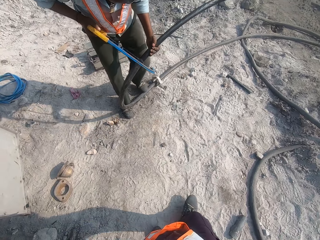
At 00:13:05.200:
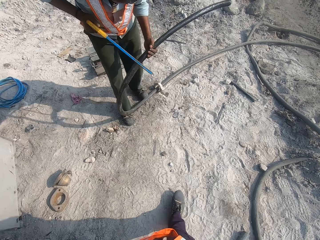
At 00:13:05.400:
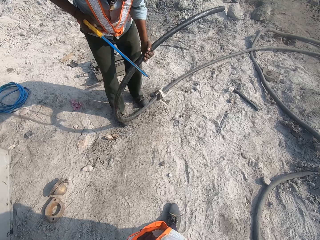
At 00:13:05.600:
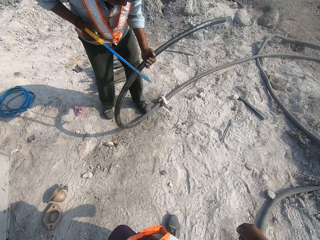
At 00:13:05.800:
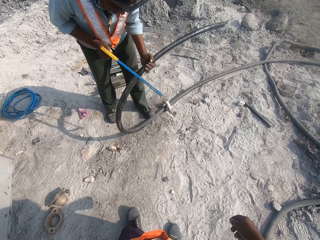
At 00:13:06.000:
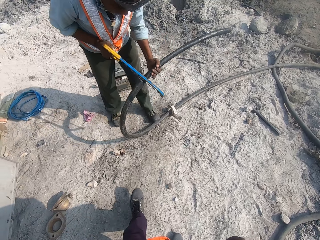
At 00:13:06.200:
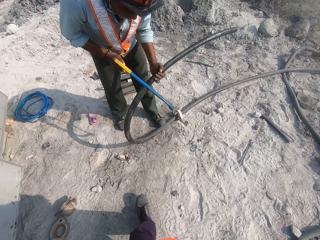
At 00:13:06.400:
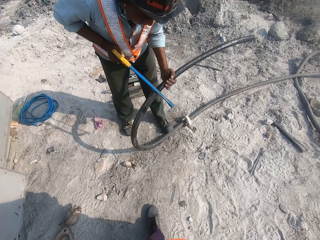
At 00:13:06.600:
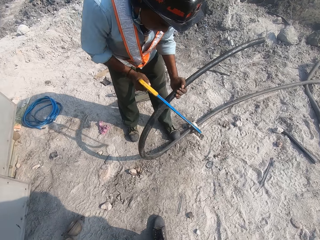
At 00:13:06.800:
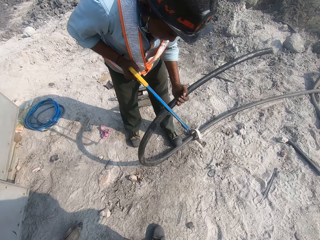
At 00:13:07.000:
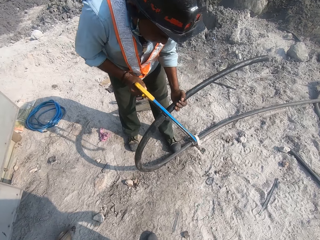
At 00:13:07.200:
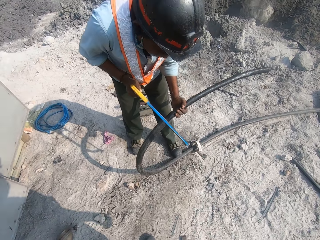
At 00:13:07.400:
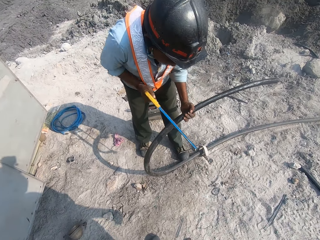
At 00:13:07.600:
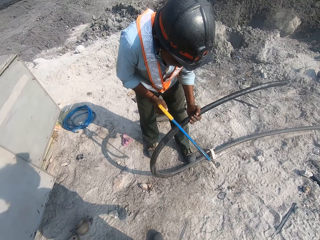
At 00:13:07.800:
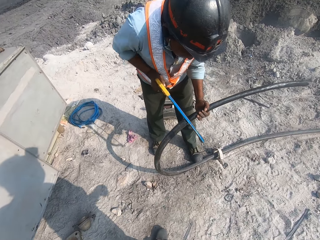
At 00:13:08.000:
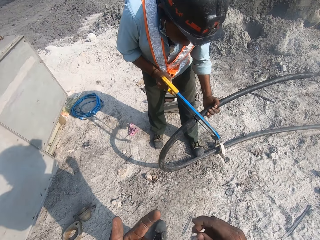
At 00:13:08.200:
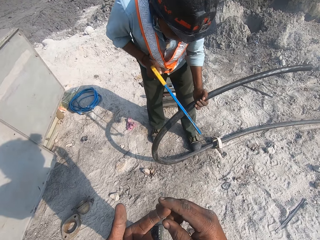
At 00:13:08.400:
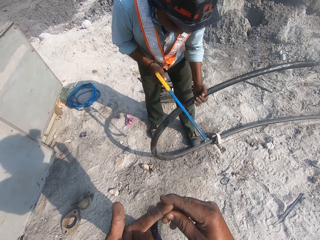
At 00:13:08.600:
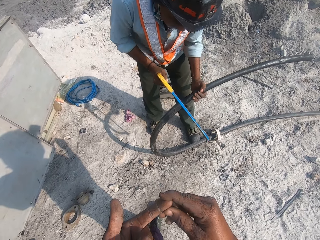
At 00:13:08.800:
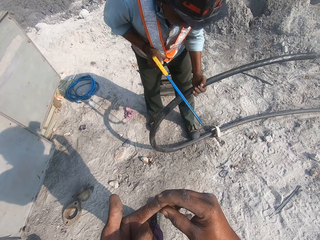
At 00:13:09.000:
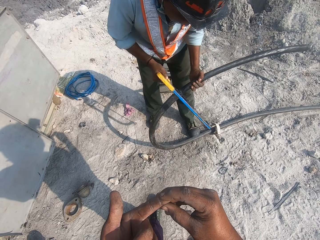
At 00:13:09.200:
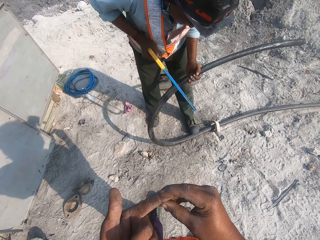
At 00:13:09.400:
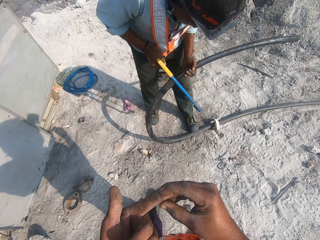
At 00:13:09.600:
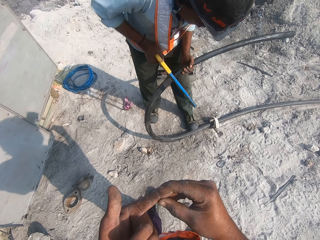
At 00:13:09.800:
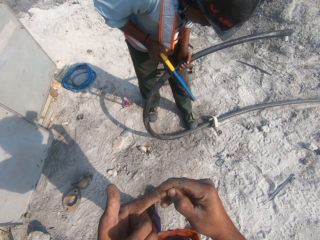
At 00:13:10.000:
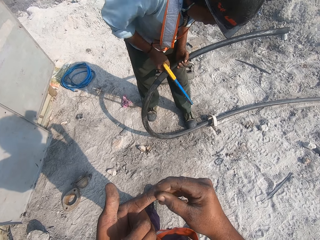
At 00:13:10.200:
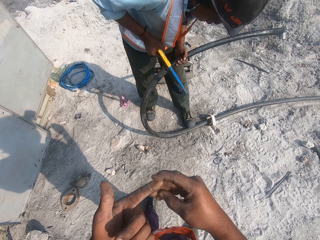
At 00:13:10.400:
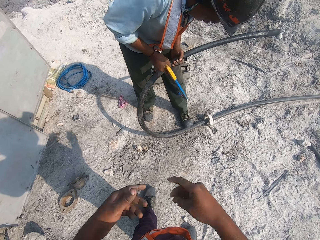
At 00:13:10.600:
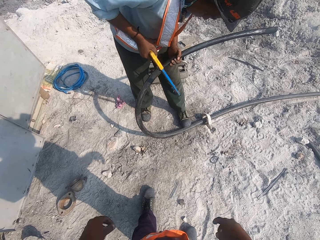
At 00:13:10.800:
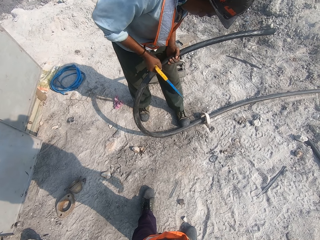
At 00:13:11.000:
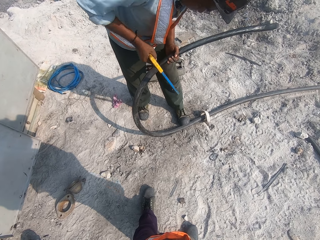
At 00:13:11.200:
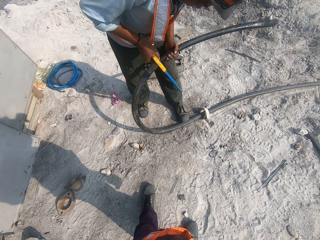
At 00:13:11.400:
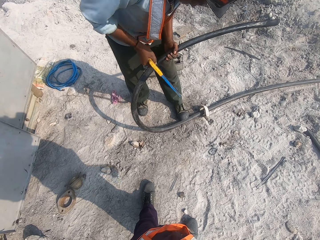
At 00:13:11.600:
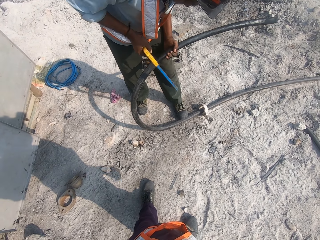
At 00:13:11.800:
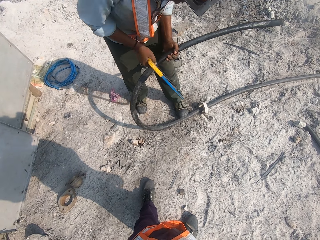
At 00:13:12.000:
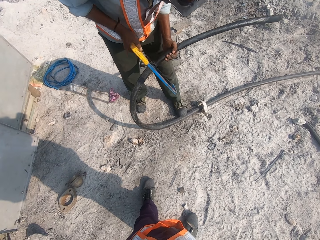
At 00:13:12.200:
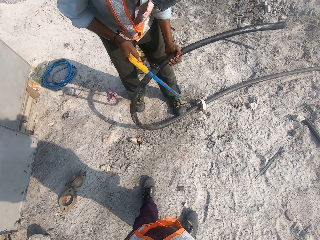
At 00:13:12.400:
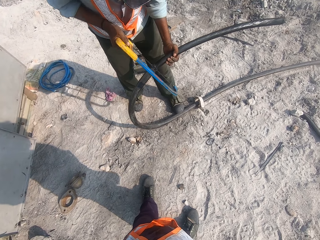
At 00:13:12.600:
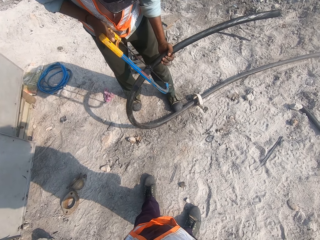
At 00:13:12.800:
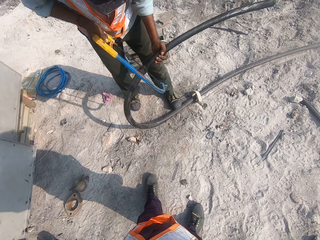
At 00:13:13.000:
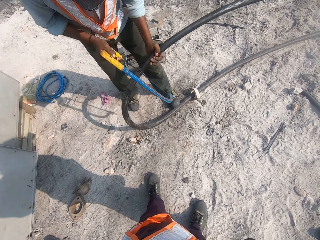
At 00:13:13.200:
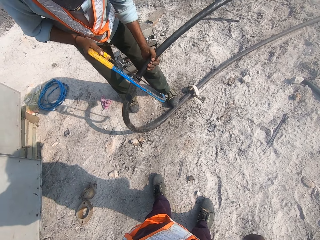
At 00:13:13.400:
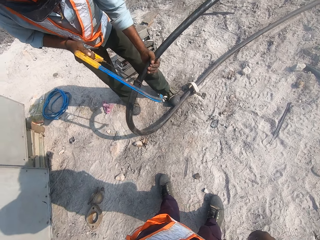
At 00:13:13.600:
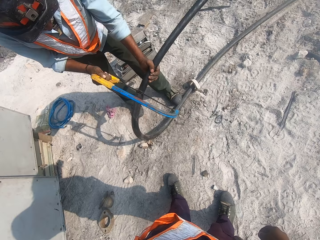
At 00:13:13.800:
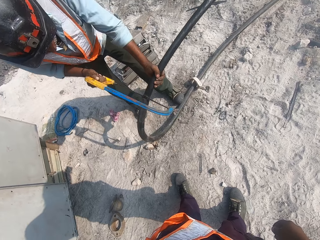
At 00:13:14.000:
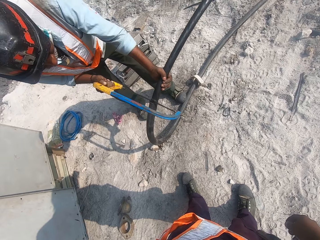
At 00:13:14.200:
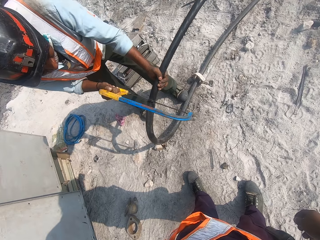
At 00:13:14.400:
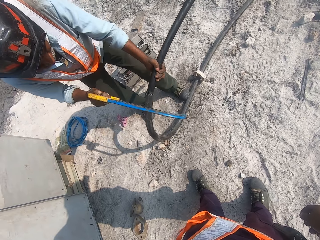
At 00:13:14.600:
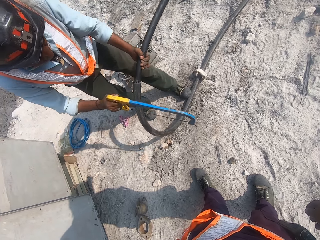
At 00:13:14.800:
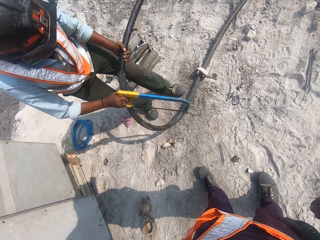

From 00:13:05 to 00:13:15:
A man moves the power cable and cuts the power cable. The camera wearer touches his finger. He looks at his fingers.

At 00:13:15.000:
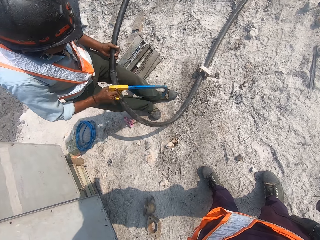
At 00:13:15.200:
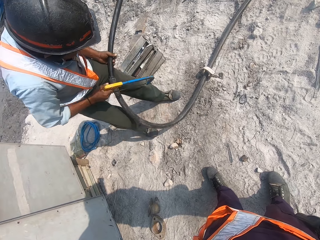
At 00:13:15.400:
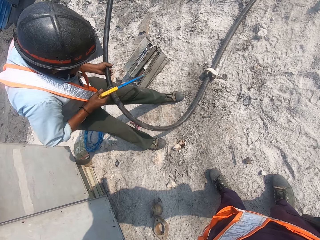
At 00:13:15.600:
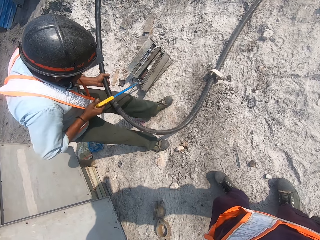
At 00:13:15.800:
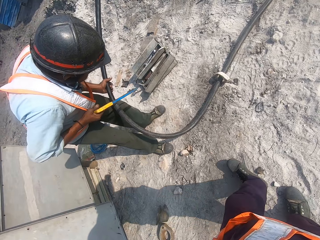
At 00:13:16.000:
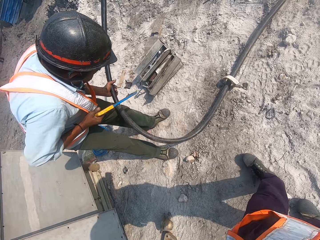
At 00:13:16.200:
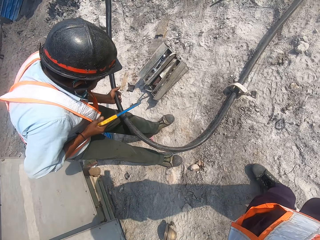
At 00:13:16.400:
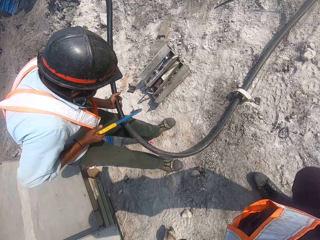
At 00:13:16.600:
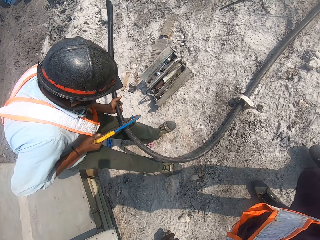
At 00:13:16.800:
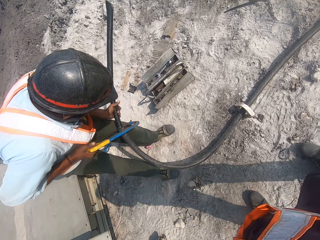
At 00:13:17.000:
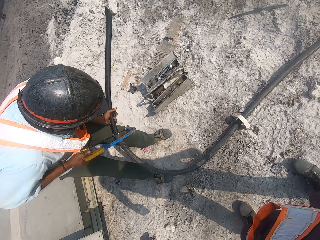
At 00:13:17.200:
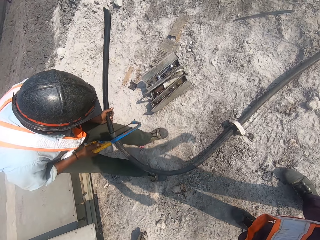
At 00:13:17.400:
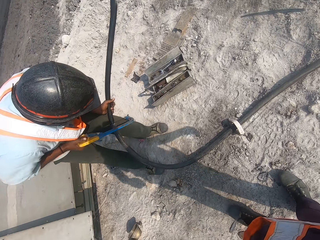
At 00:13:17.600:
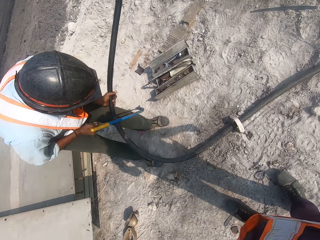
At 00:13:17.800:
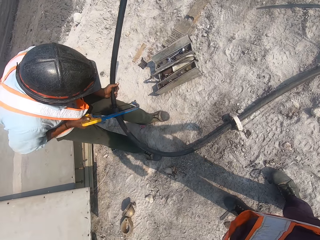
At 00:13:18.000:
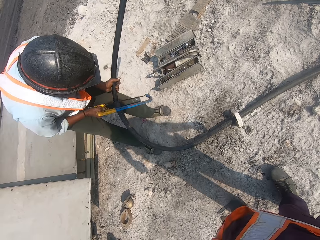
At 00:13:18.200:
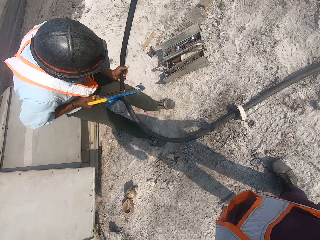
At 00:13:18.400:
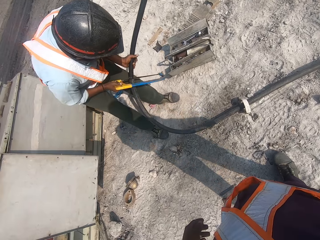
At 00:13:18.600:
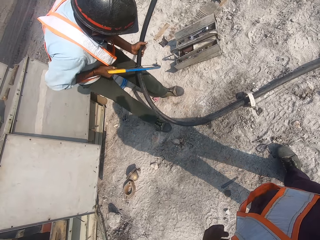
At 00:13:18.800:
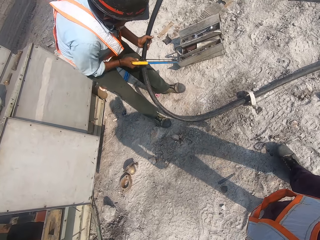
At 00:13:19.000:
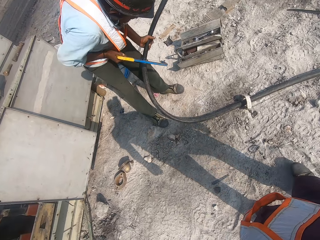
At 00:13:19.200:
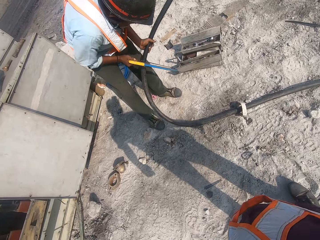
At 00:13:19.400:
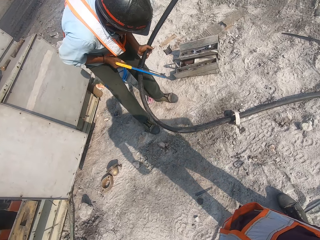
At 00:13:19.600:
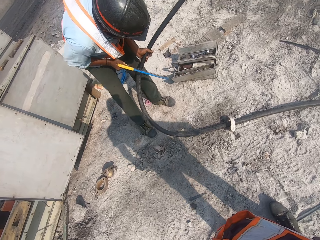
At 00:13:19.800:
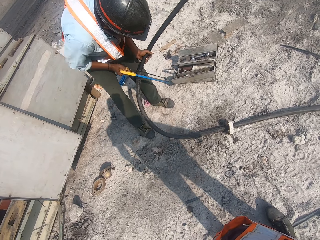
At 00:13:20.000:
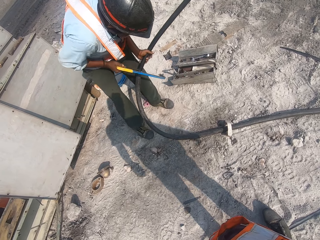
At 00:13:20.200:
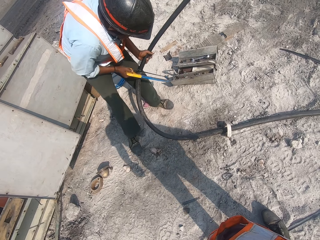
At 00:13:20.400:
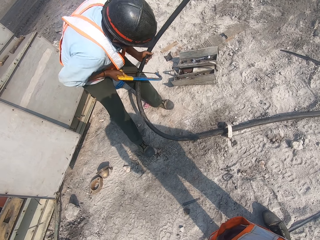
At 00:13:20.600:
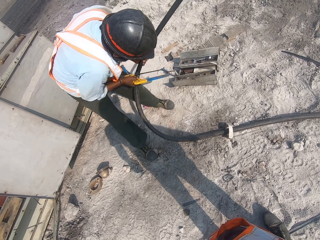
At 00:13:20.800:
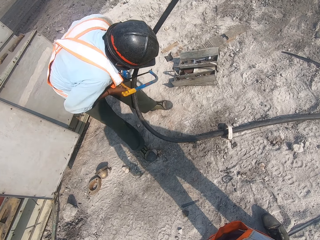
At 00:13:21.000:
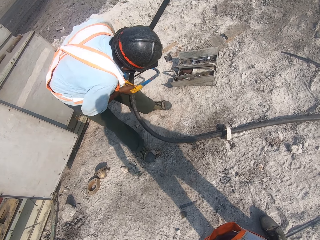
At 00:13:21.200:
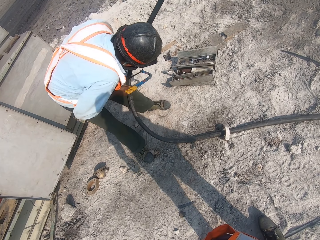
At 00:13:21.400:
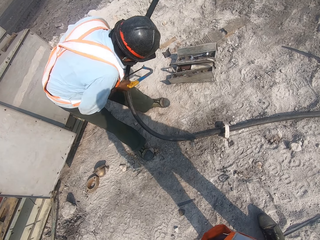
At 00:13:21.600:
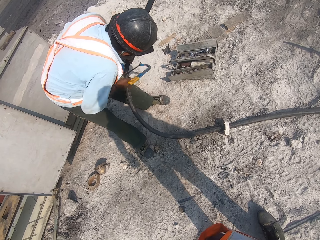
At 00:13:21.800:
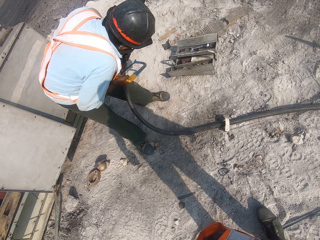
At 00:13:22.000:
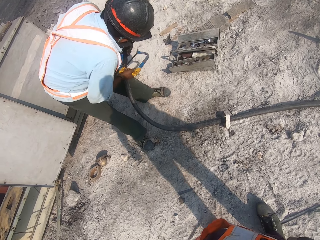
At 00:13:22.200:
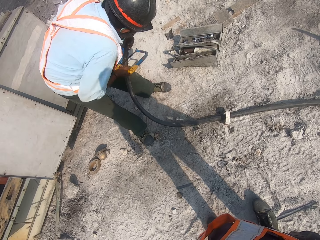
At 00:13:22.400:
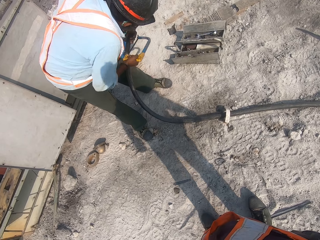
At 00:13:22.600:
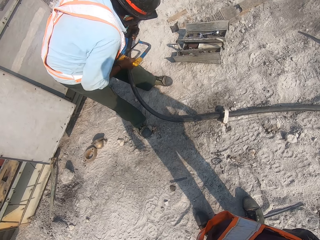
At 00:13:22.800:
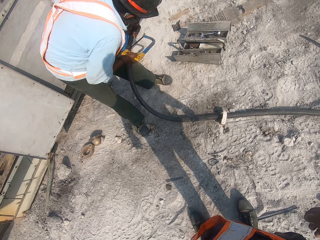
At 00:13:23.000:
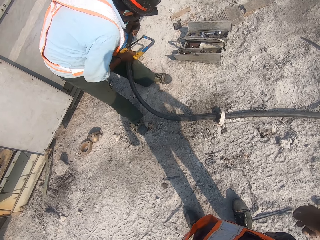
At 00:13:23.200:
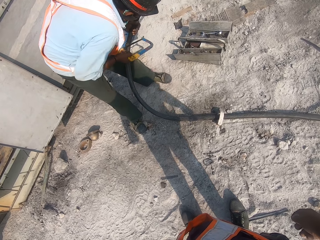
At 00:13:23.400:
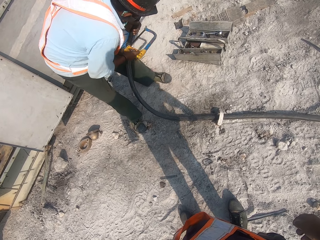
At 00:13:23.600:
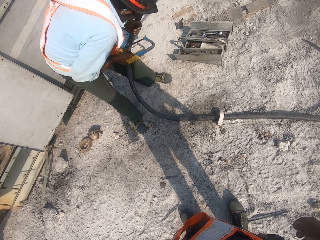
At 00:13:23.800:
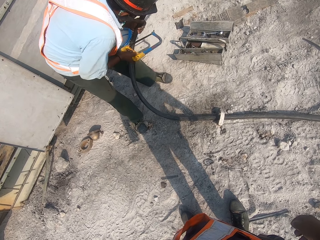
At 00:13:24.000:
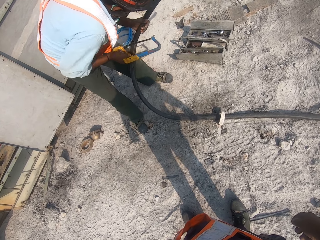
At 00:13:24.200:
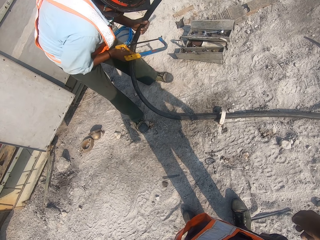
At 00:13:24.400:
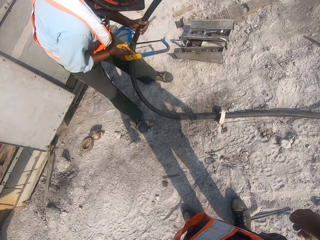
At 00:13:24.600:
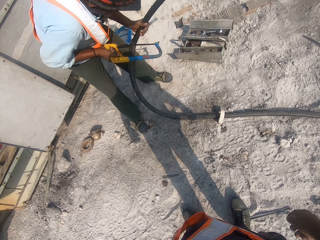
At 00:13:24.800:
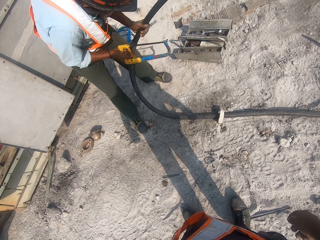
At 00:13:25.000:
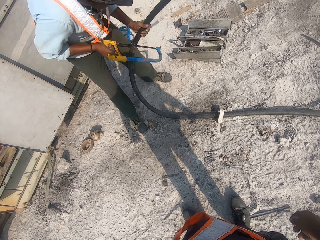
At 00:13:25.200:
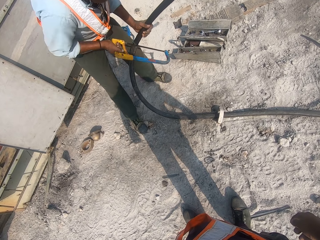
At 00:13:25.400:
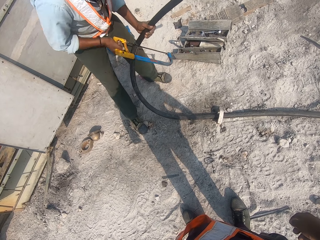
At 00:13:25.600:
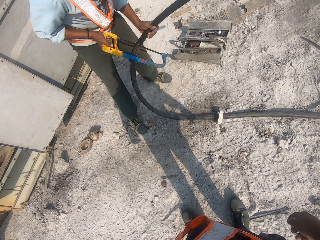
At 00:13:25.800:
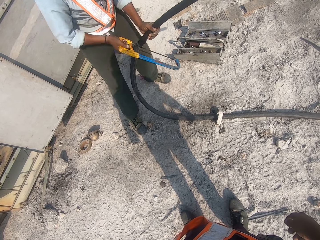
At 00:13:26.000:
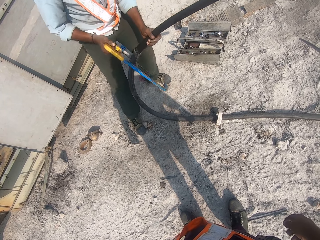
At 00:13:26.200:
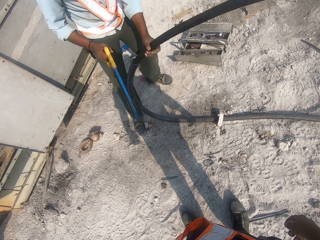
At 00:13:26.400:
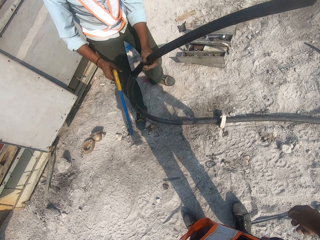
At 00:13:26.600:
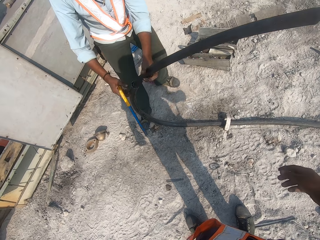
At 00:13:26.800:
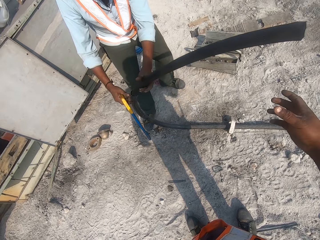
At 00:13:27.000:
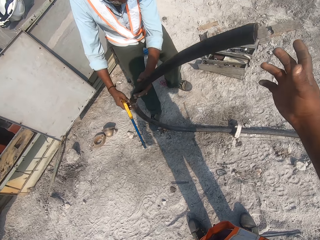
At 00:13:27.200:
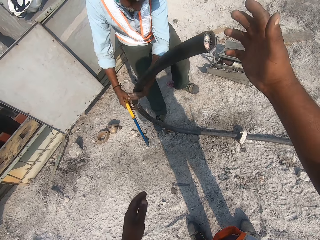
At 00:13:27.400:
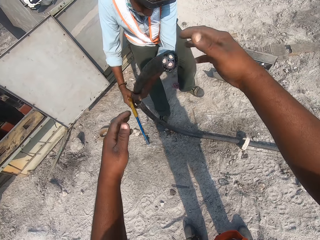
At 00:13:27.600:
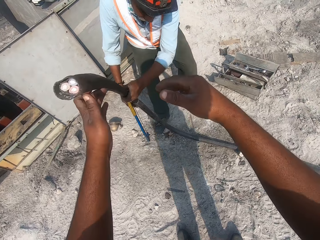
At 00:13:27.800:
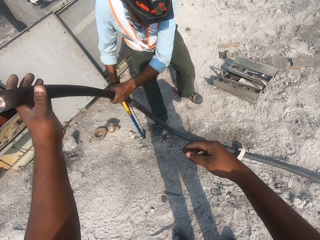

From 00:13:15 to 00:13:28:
A man moves the power cable. The camera wearer moves forward and walks around. The man cuts the power cable with a hacksaw.
